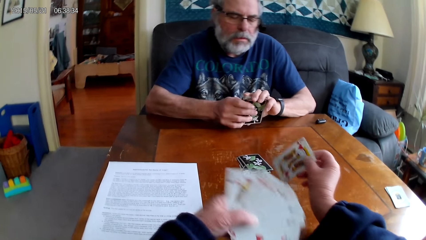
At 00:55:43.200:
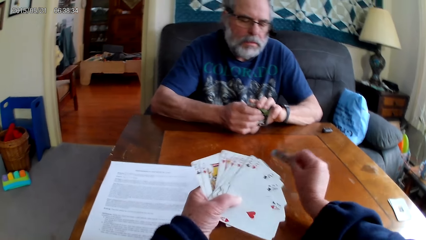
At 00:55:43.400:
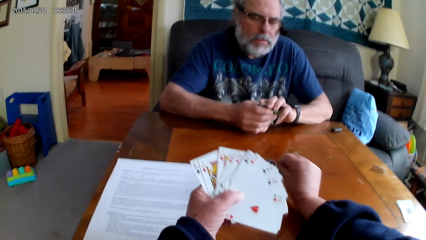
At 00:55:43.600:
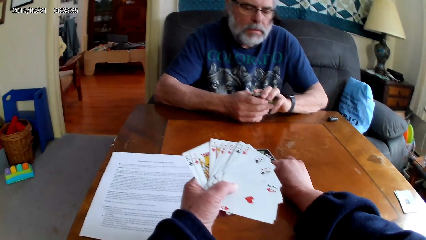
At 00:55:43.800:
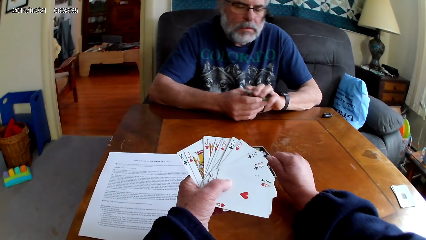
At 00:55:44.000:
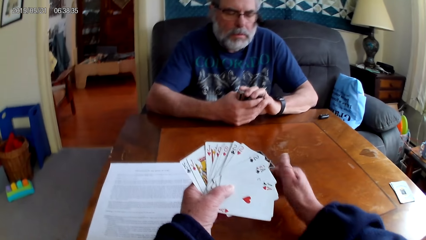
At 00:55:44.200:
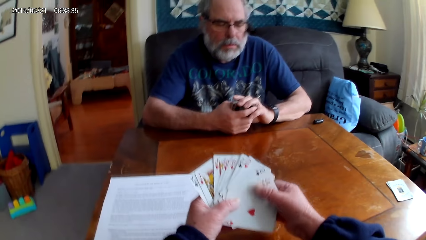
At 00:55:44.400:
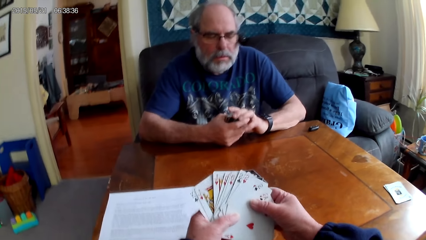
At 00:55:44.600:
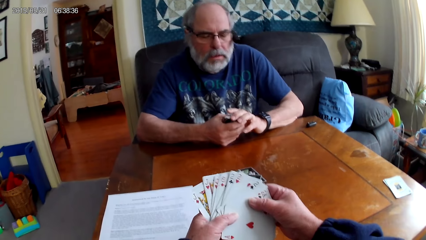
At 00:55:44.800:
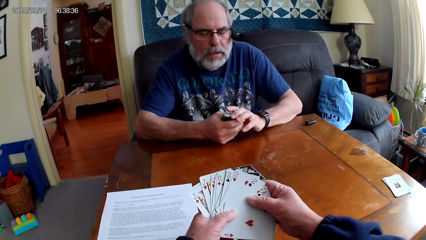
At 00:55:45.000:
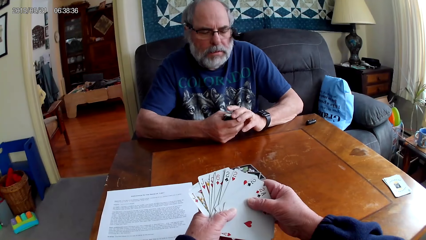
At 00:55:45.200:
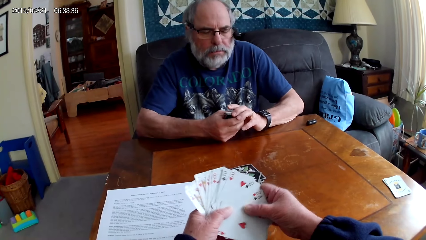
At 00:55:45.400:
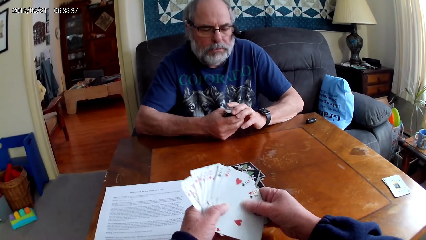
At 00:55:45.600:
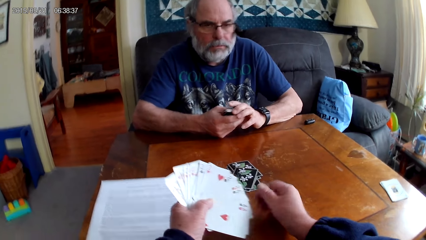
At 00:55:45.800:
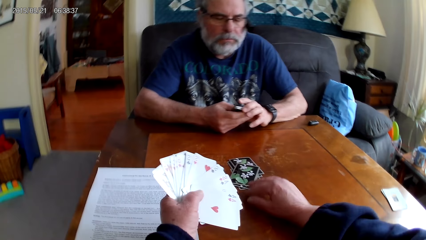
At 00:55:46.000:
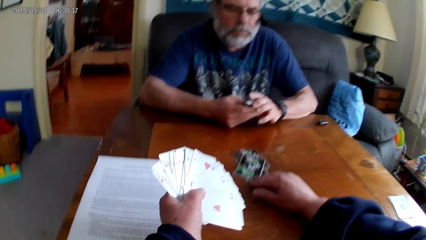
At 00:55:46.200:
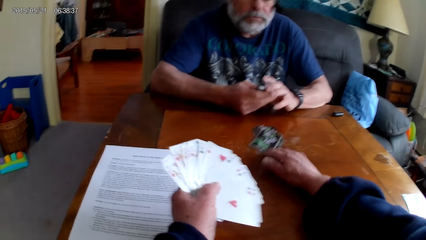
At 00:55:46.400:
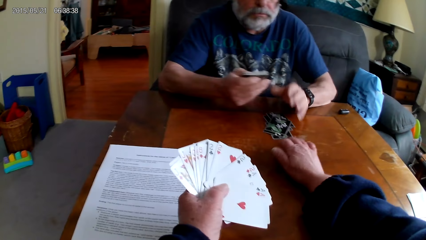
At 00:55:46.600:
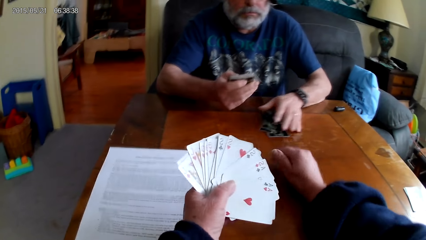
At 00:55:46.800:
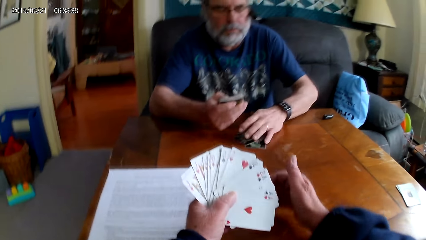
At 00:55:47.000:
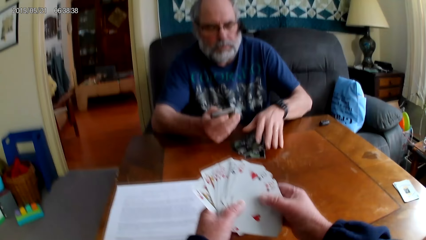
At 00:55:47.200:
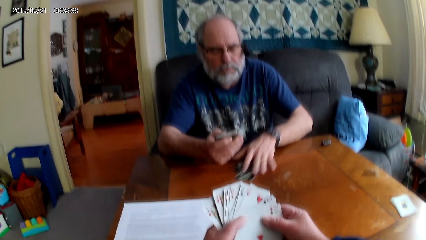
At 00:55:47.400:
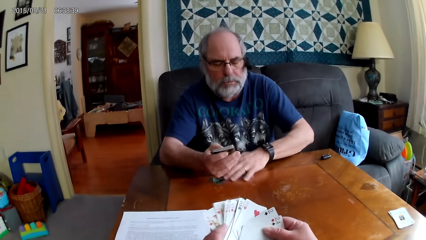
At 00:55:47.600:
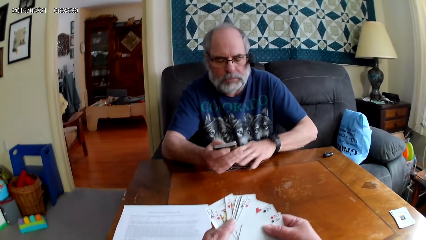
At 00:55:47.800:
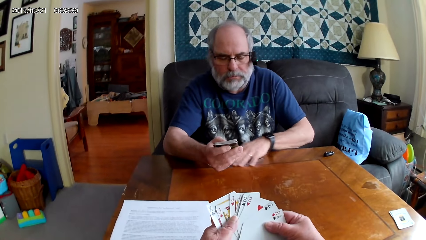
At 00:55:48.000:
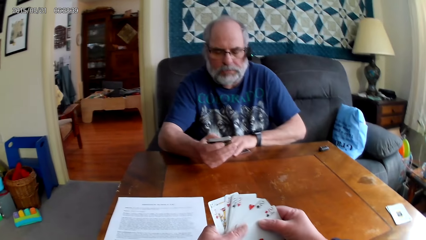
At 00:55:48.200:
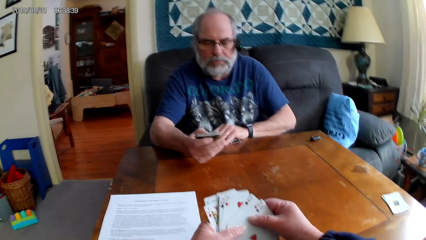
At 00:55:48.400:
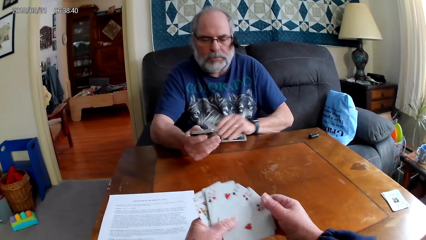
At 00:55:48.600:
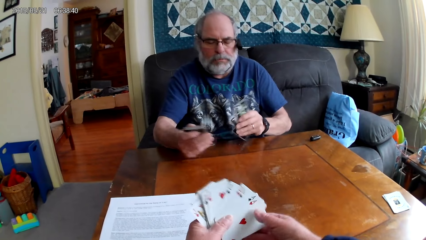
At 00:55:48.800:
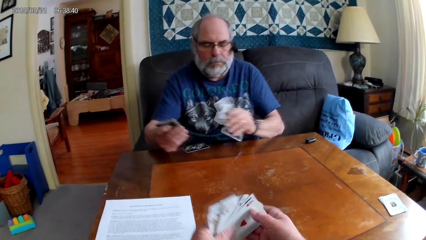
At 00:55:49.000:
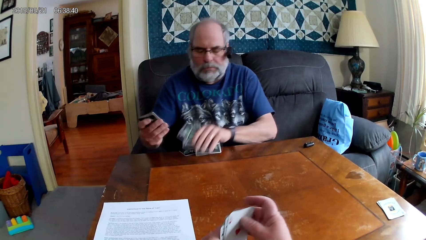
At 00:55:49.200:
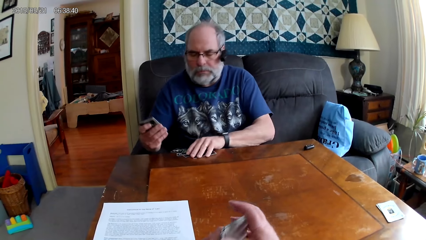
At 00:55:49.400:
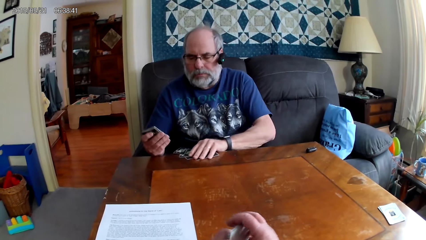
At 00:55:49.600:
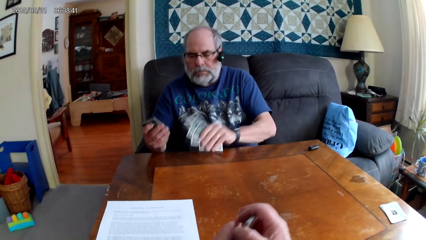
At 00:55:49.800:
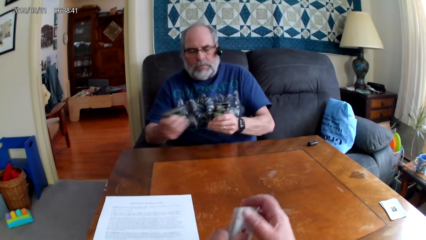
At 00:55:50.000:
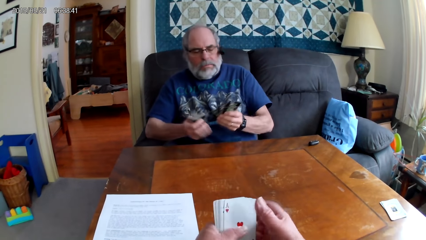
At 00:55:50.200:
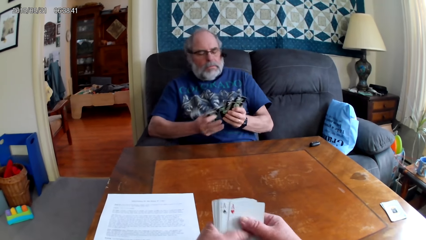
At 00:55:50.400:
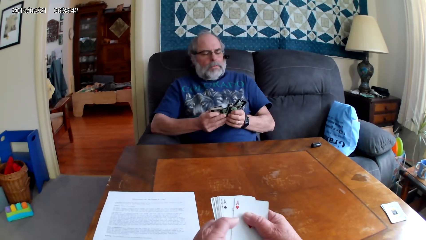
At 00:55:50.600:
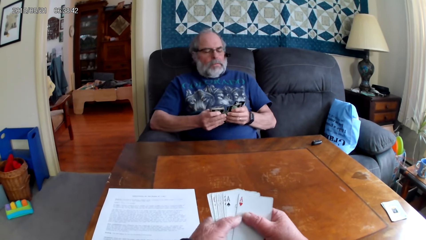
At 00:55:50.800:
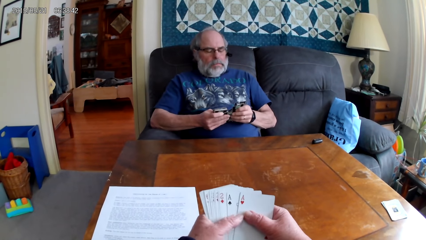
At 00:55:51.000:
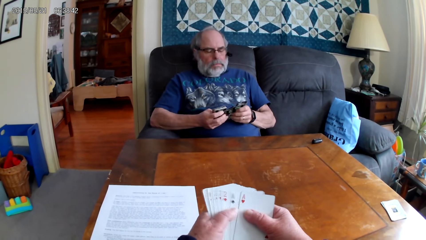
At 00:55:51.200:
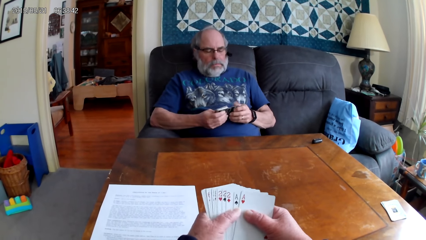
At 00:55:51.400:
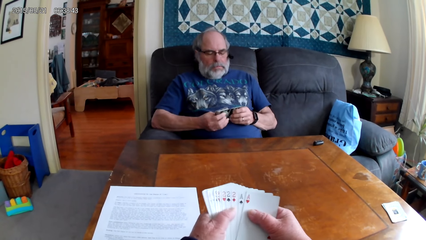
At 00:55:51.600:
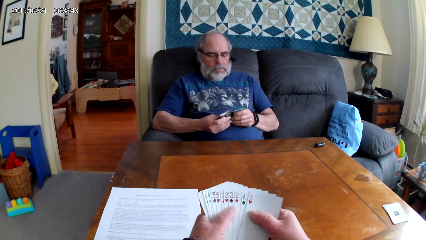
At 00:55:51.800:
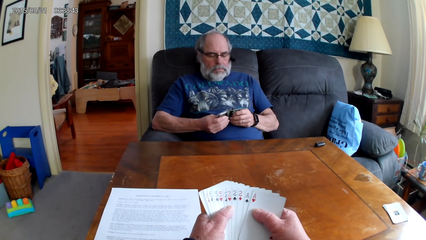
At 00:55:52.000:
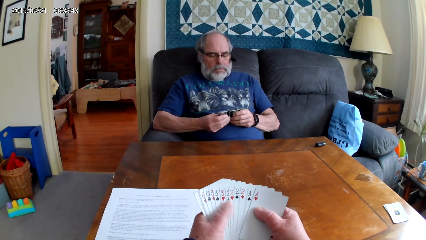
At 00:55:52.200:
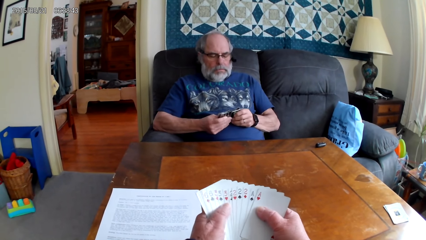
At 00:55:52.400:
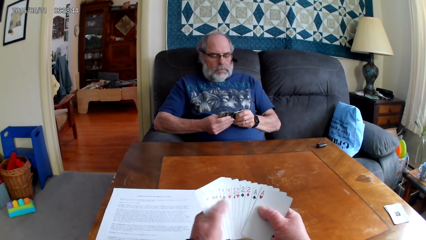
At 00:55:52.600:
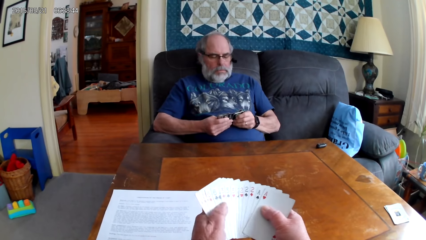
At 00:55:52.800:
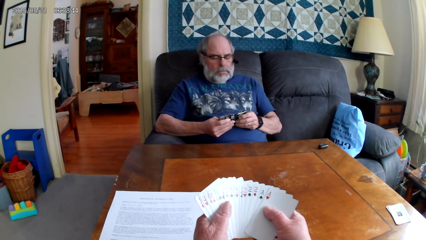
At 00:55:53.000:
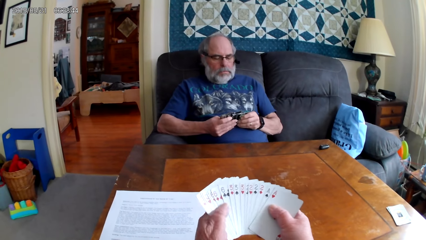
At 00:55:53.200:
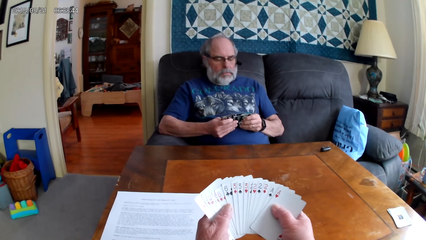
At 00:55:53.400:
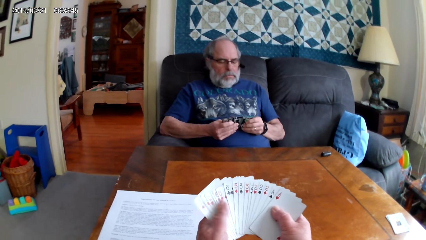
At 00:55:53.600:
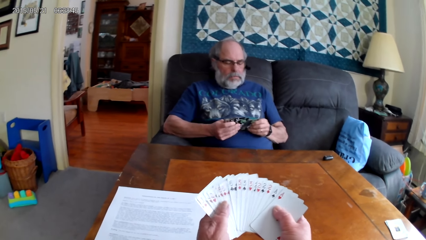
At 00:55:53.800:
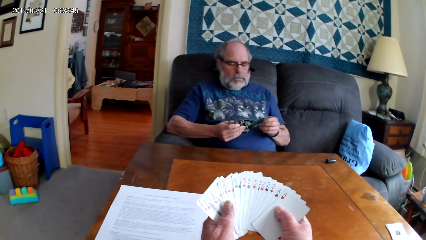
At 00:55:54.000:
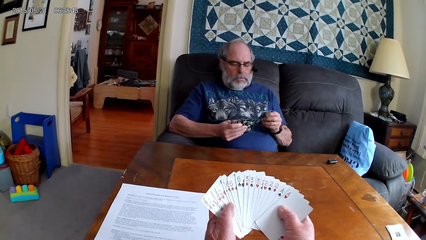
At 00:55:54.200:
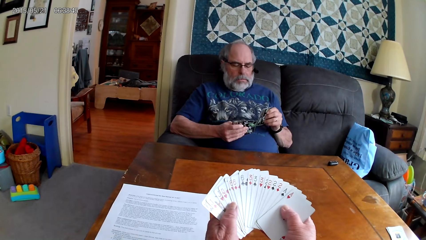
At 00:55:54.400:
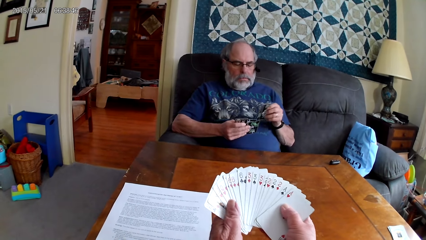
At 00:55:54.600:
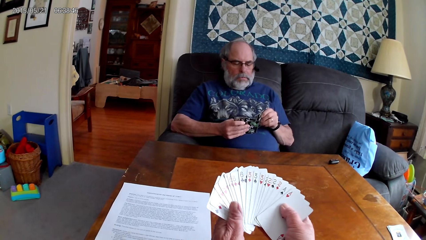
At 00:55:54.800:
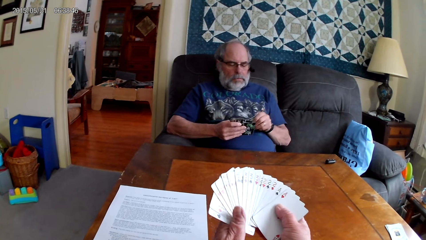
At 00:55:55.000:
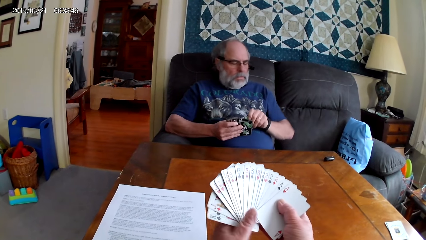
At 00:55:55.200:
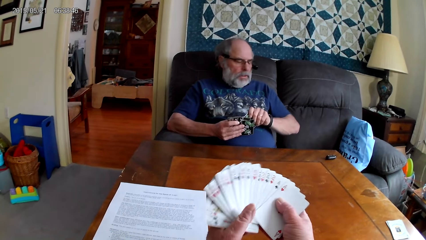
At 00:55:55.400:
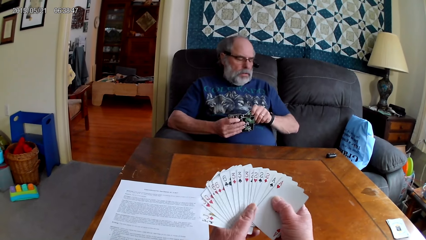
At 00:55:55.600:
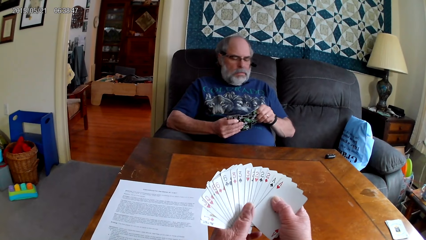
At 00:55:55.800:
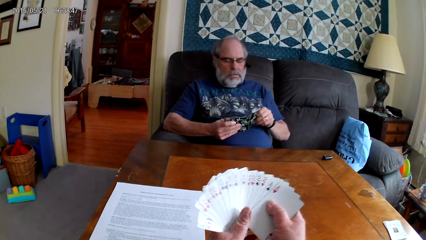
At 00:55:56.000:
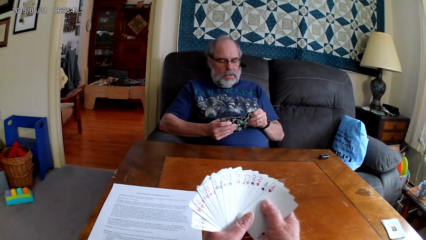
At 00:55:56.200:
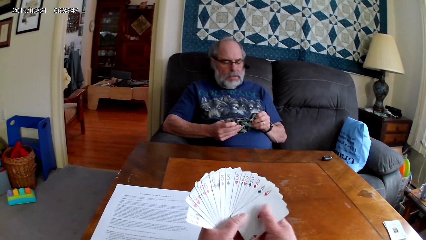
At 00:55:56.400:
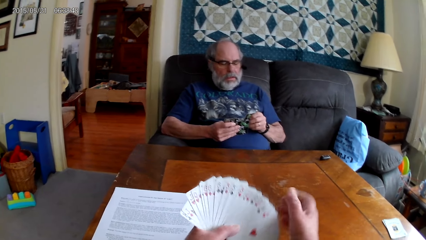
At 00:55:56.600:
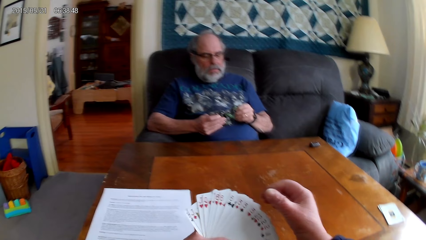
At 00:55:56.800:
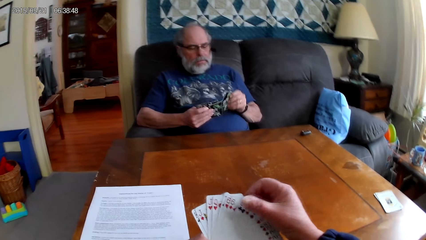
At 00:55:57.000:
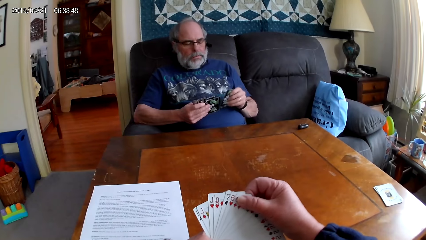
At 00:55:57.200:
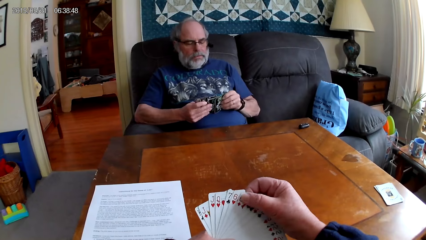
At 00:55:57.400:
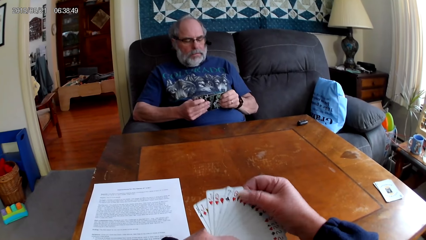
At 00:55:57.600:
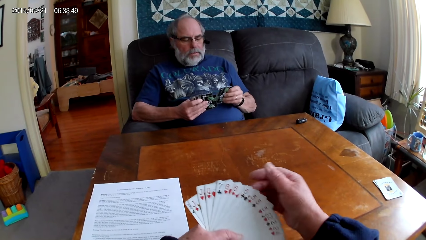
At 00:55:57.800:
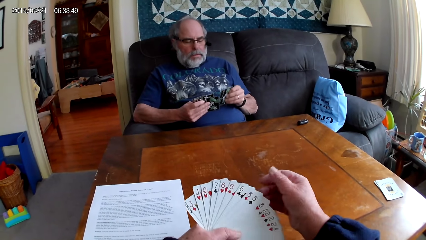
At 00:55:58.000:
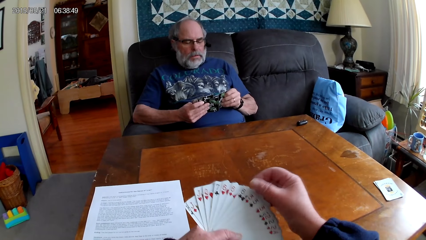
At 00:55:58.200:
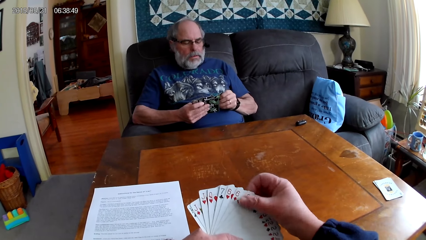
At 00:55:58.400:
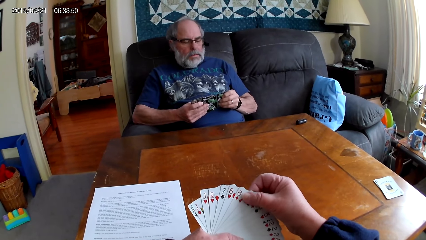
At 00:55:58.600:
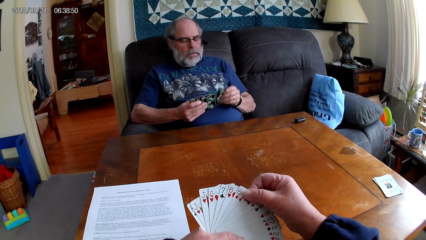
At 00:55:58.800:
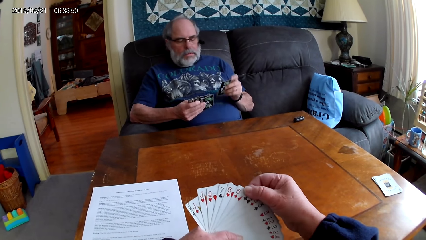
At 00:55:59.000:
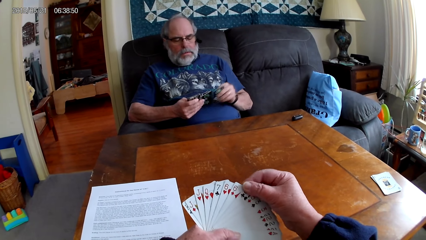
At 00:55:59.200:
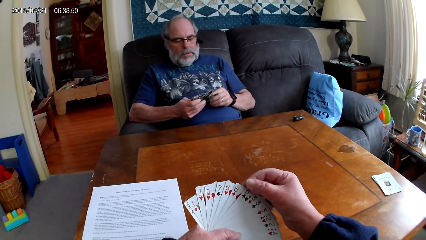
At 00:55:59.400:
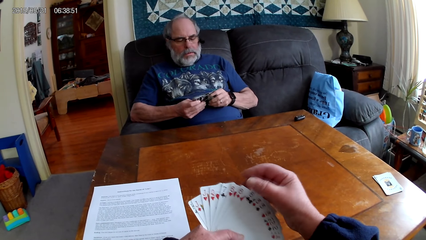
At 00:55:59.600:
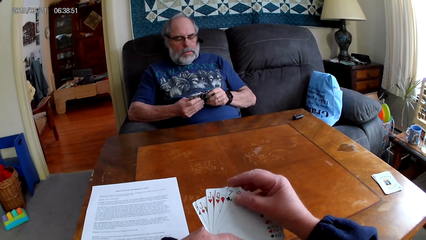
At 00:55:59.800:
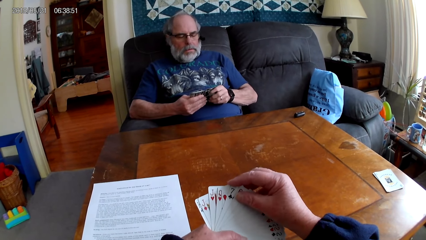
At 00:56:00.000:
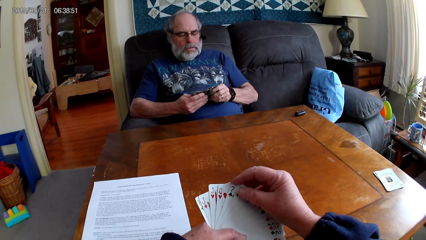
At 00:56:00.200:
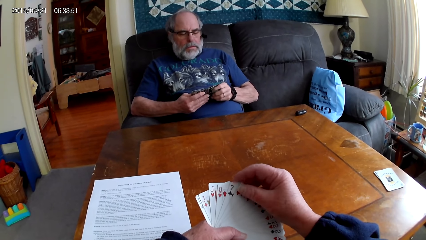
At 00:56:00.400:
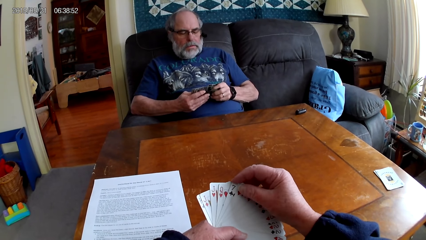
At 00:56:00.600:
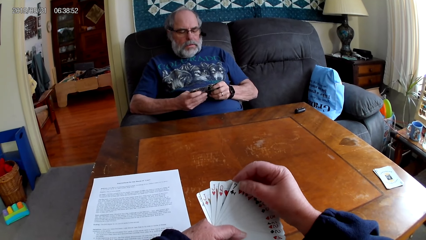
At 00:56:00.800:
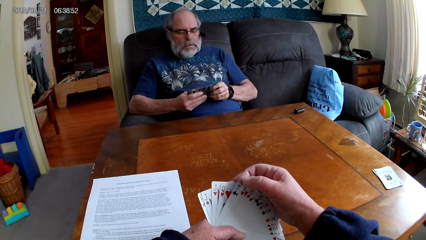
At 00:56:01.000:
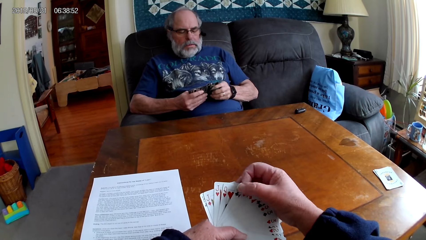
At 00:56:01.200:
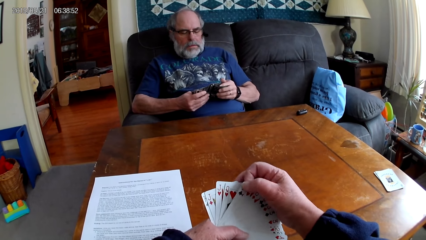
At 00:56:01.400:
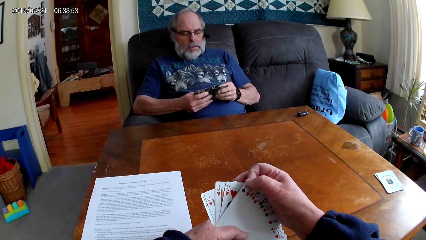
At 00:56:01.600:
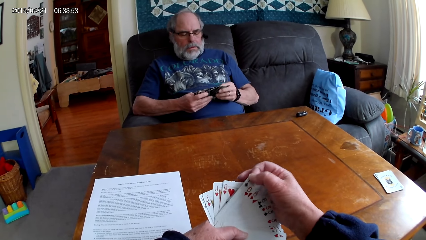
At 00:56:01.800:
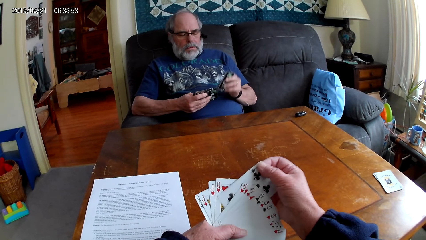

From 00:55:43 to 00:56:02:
A man gathers the cards together. The camera wearer puts the playing card on the table. She holds the playing cards with her hands. The man holds the playing cards with his hands. The camera wearer moves the playing cards on the table. The man picks up the playing cards on the table. The camera wearer spreads the cards. The man picks up the card. The camera wearer gathers the cards. The man leans backwards. The man holds the playing cards with his hands. The camera wearer holds the playing cards with her hands. She spreads the cards. The man spreads the cards. The man looks at the watch and inserts cards in other cards. He inserts cards in other cards again. The man spreads the cards.
